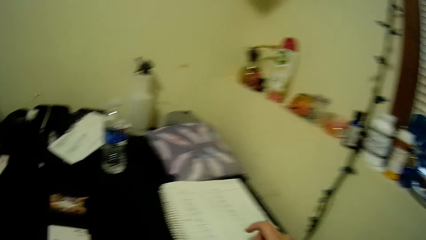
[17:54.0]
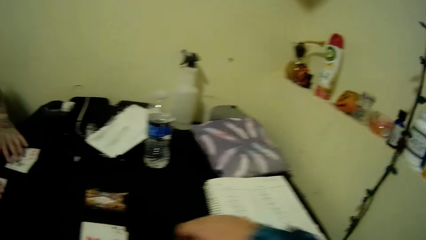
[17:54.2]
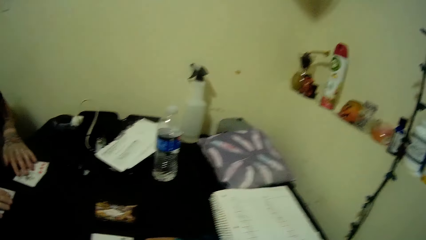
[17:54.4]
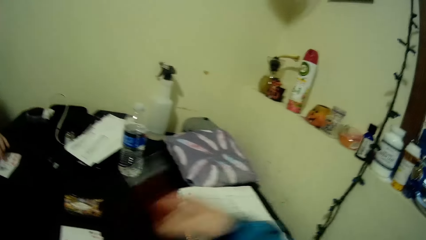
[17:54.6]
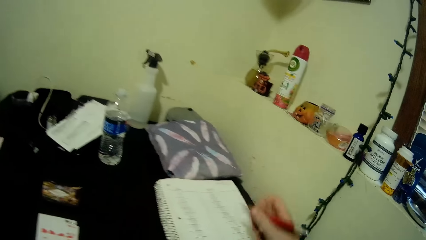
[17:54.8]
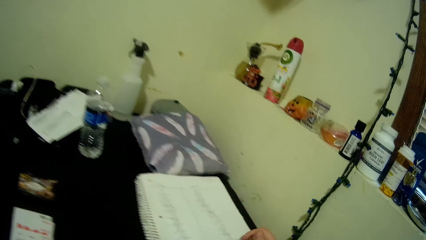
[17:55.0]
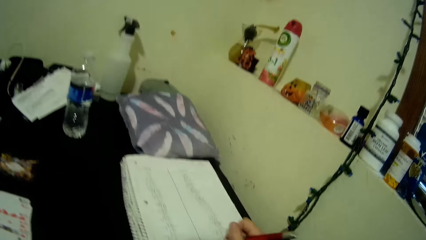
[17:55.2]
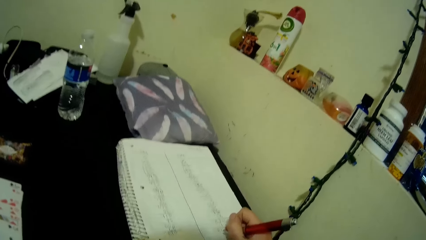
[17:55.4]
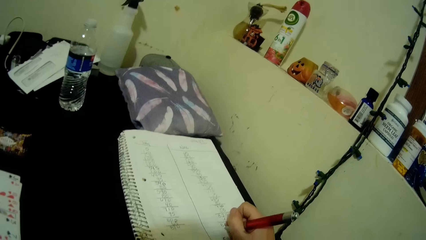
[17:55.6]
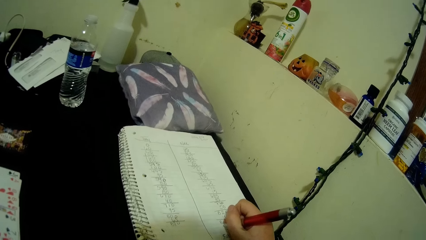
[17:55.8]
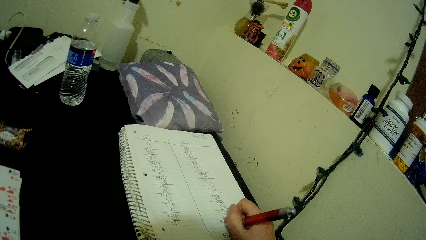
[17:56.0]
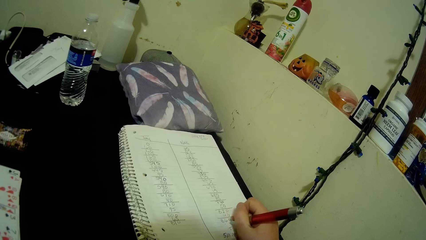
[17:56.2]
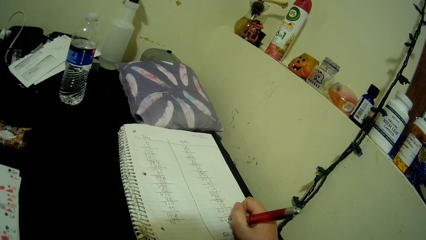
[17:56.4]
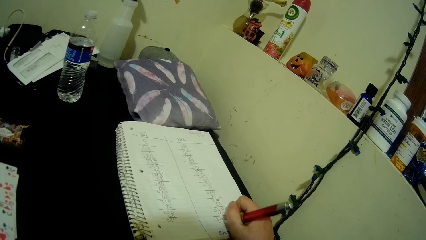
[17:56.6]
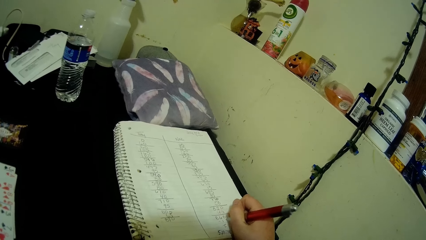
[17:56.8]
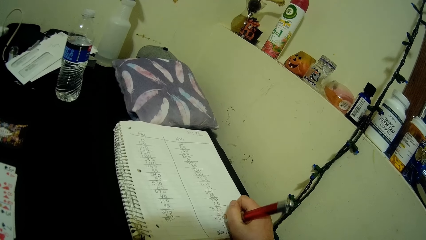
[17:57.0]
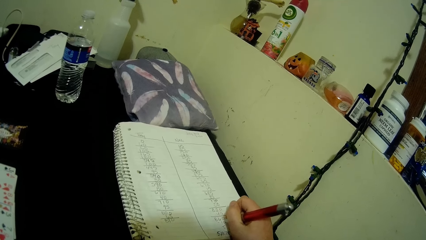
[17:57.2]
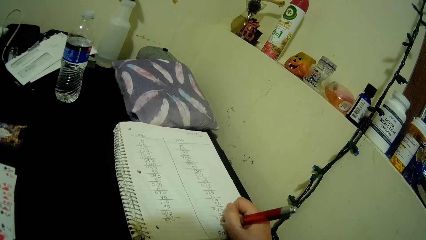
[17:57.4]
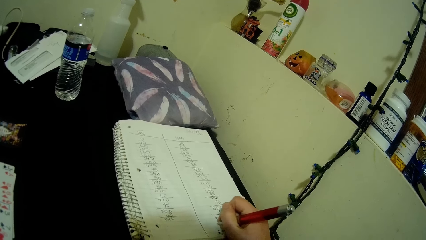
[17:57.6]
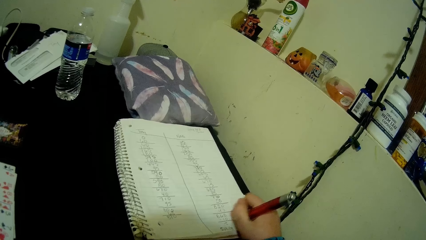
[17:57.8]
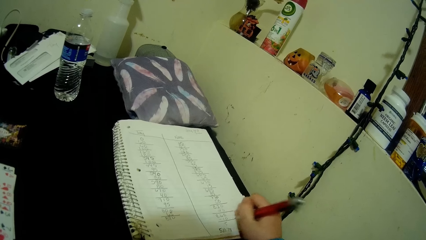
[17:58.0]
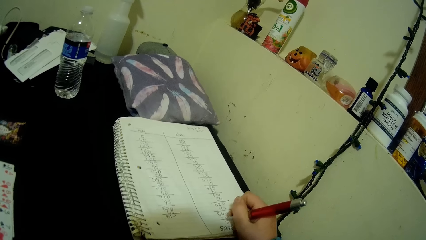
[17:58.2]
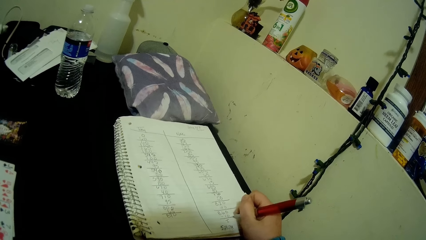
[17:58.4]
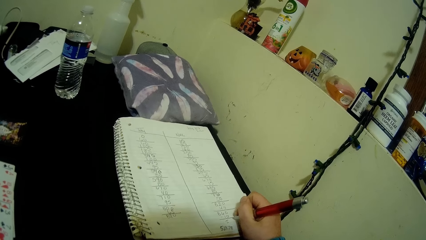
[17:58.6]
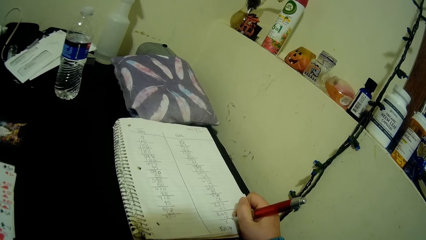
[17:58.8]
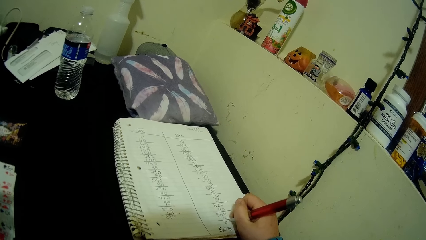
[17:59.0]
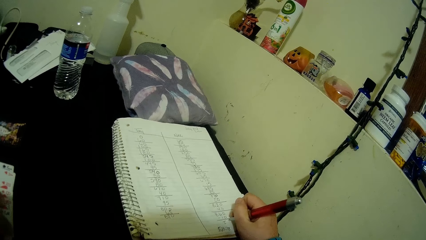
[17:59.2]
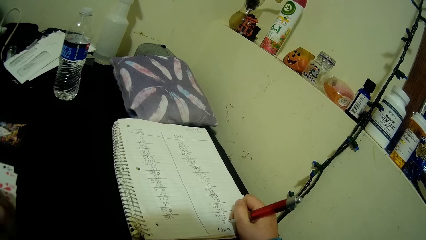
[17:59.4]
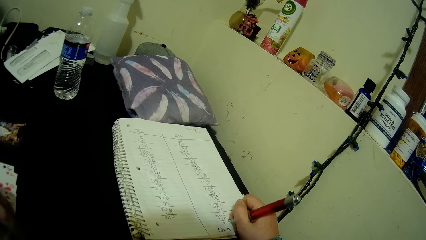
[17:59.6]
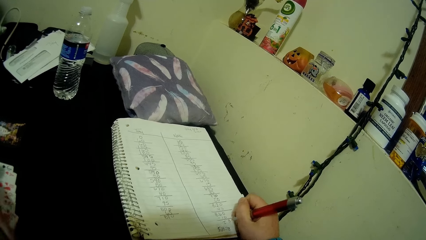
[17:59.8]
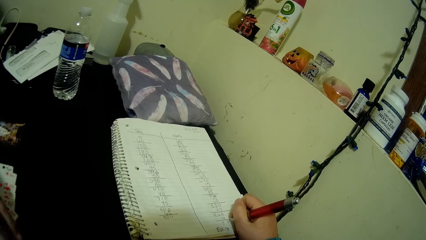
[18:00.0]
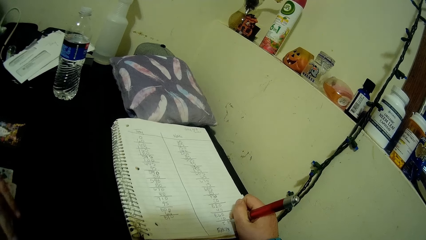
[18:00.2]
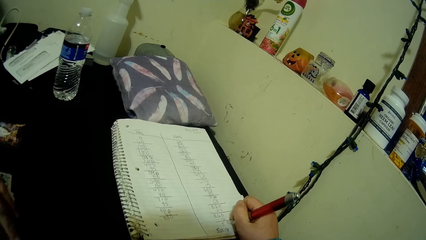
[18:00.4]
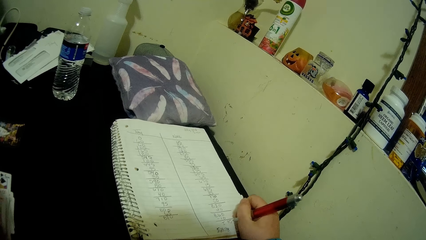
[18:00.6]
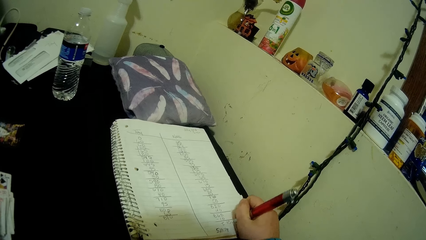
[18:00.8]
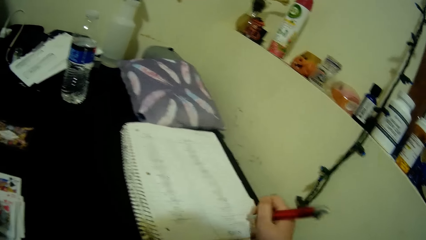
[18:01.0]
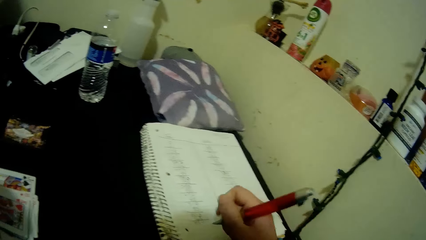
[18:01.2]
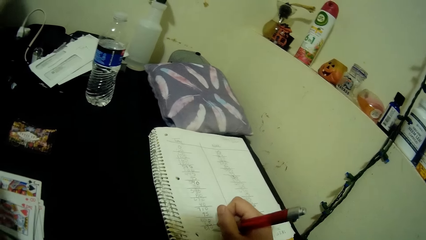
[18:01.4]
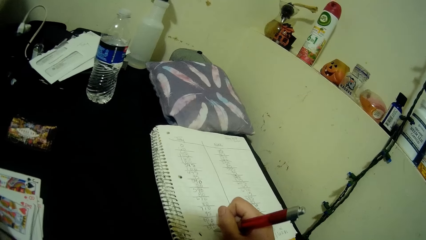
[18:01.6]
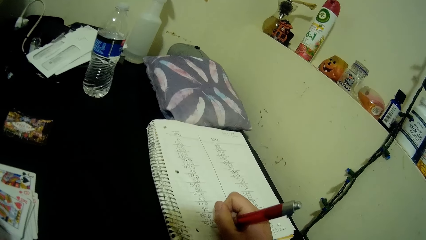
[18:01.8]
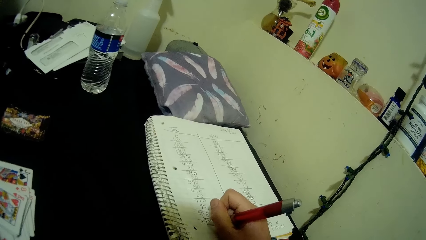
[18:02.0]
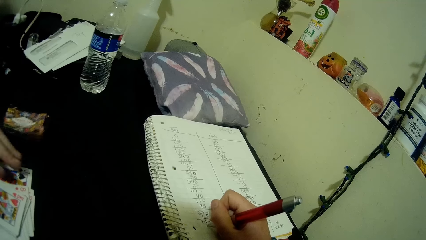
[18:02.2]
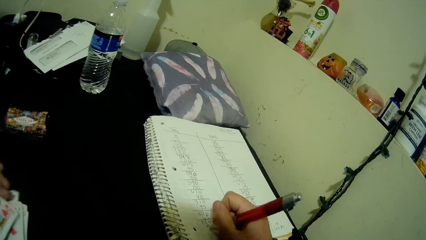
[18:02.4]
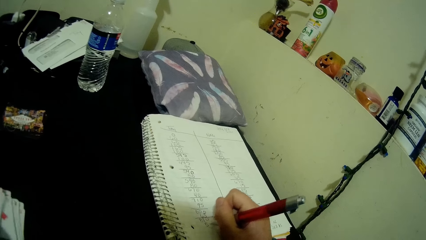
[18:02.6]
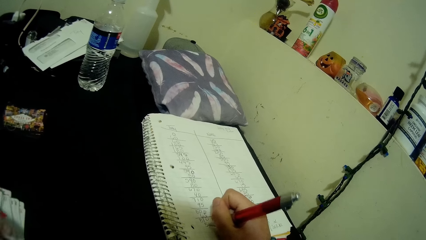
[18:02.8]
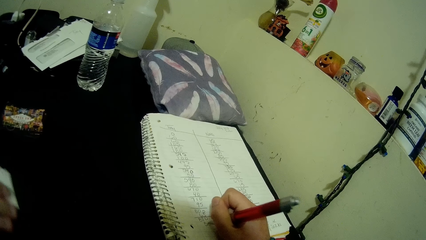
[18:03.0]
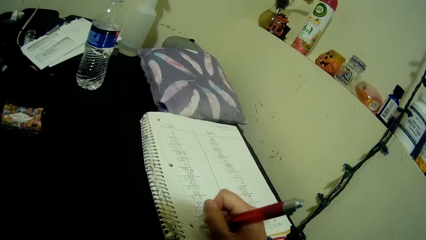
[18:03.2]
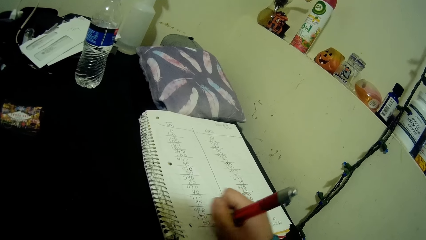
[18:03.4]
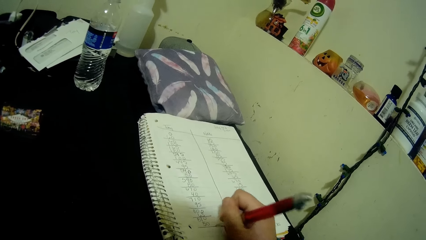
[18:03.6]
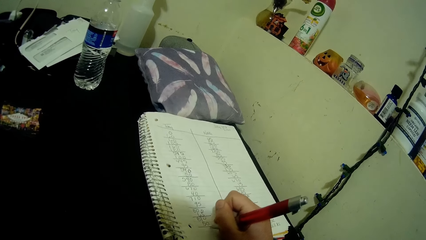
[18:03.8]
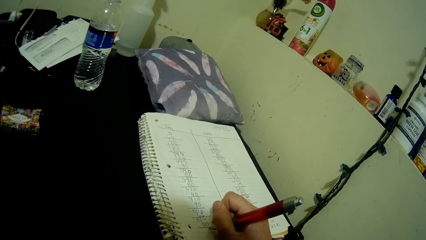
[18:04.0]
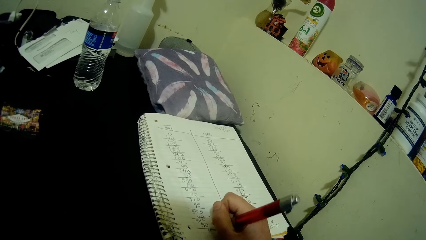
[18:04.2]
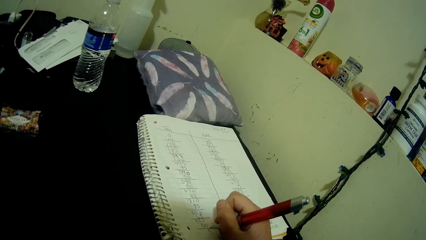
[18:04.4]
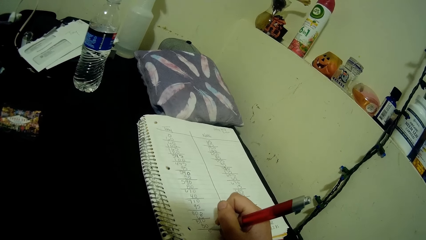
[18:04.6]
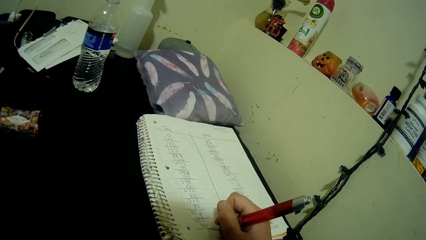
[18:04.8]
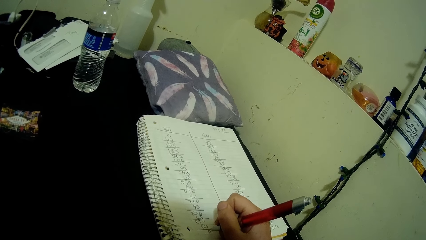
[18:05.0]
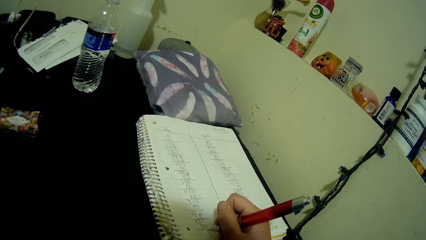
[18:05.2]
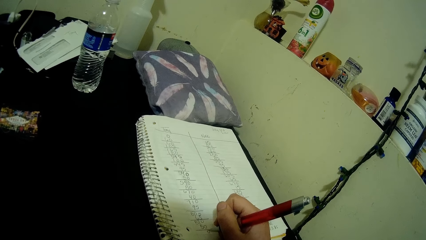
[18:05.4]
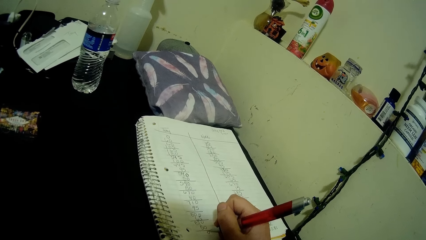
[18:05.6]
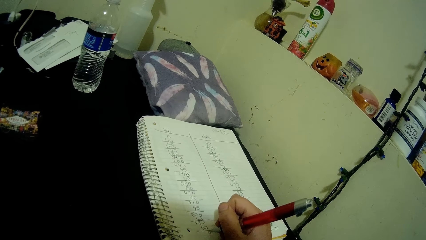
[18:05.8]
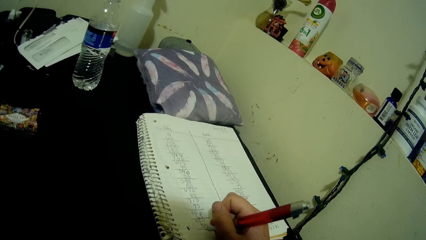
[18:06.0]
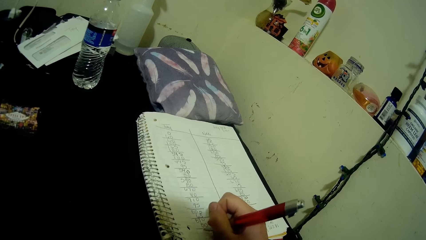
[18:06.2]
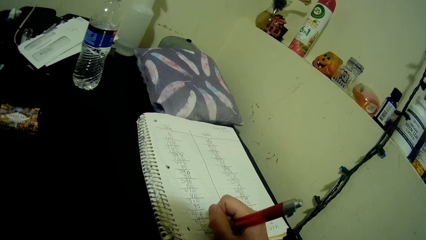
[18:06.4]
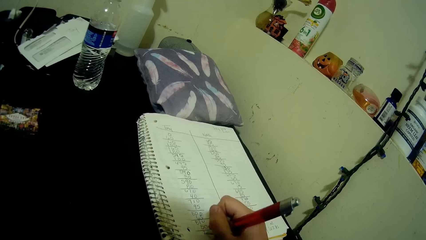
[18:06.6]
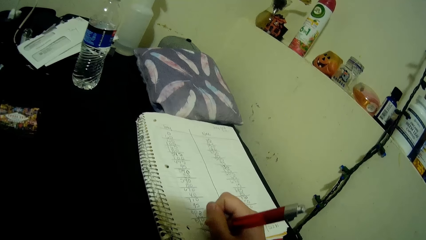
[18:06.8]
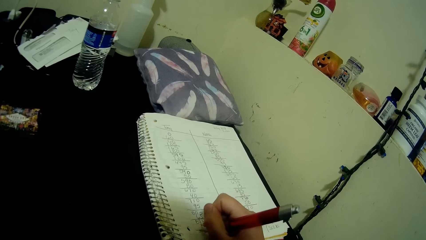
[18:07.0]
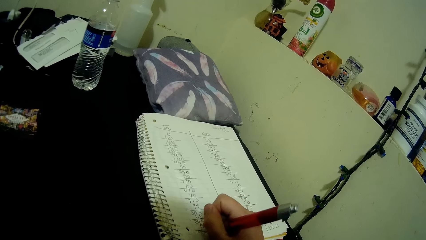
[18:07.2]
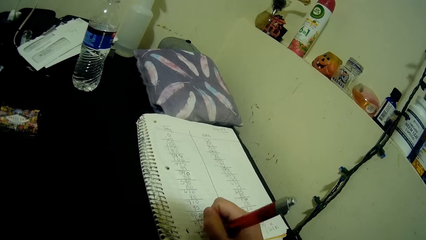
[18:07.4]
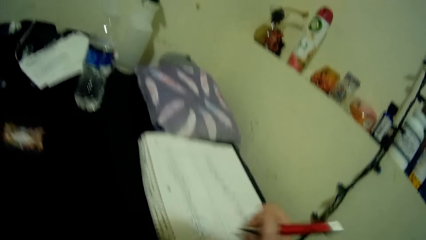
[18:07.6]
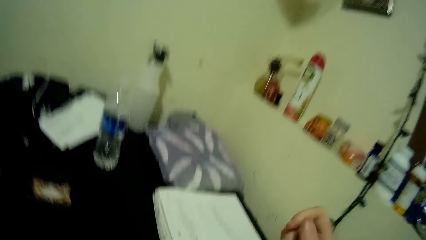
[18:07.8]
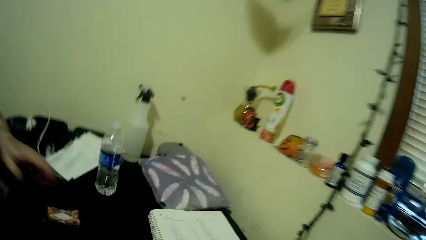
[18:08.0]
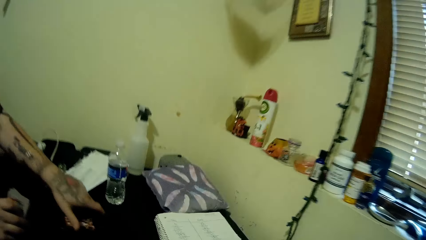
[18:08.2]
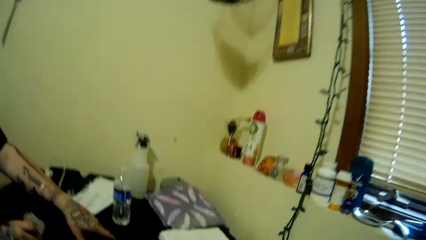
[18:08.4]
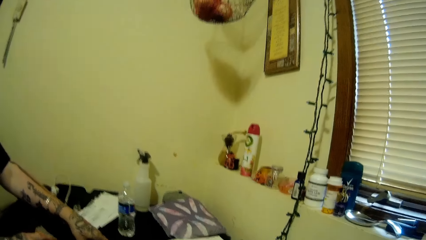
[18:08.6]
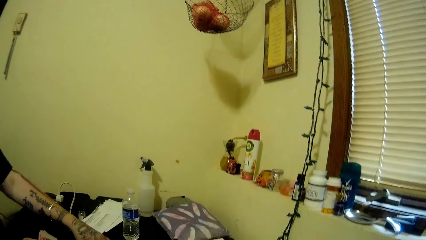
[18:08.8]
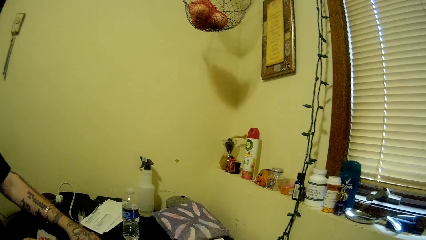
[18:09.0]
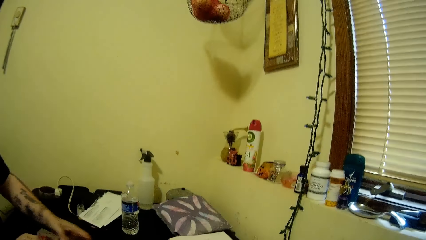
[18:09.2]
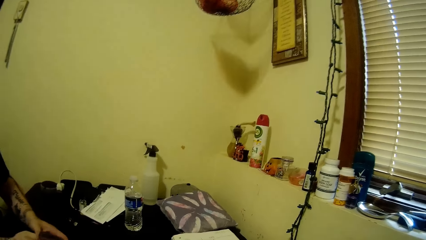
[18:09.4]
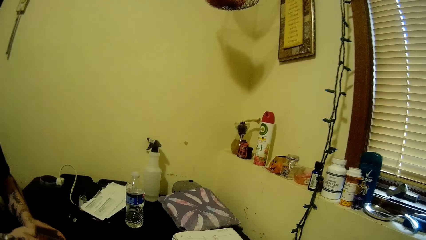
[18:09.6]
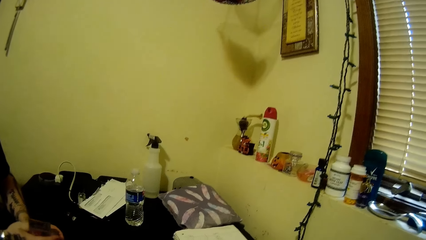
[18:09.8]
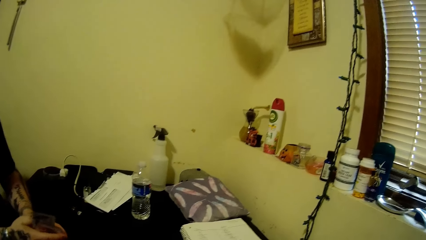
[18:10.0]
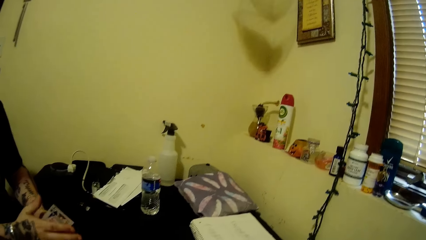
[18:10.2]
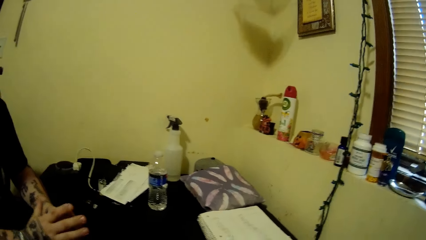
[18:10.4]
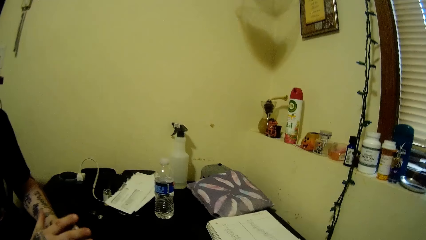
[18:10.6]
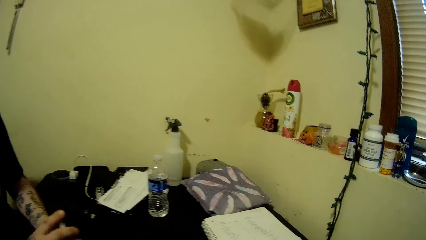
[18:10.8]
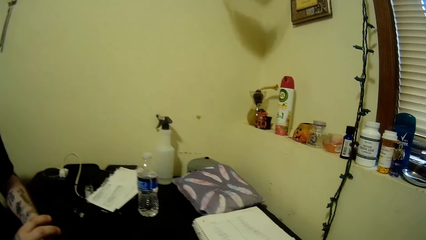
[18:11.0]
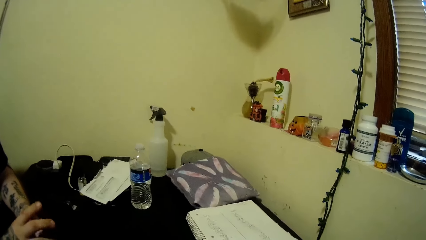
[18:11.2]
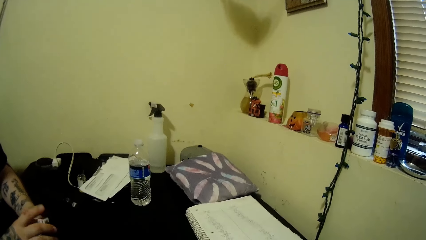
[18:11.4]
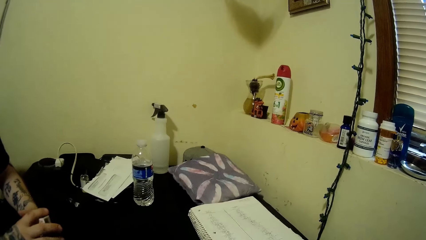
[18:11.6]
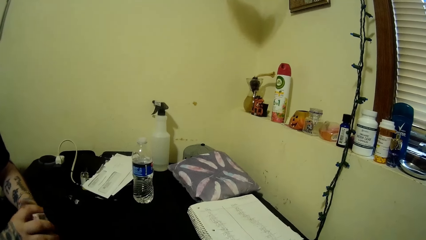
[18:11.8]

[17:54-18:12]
The camera wearer picks a pen on the table with his right hand. He writes on a book on the table with the pen. A man takes the play card. The camera wearer writes on the play card. The man packs the cards on the table with his left hand. The man takes the play card.
